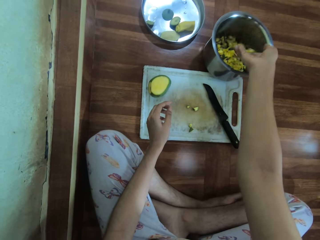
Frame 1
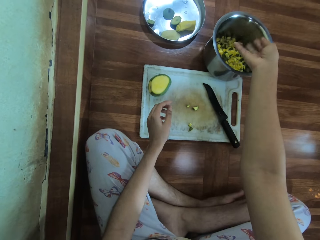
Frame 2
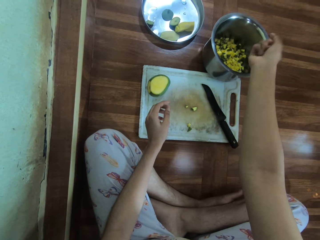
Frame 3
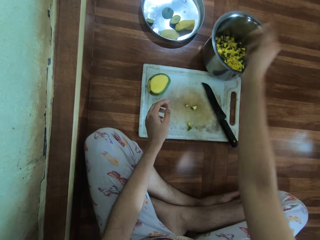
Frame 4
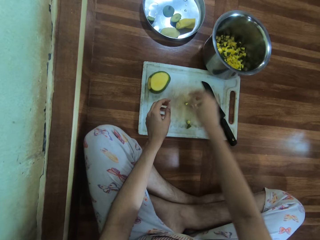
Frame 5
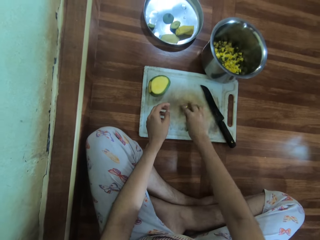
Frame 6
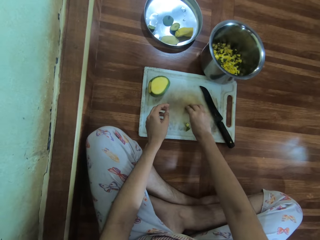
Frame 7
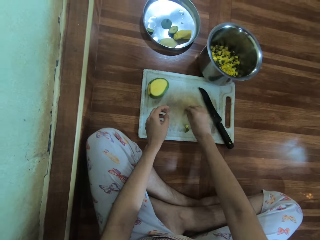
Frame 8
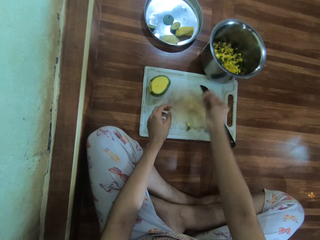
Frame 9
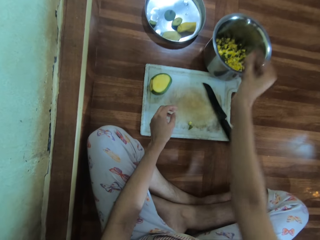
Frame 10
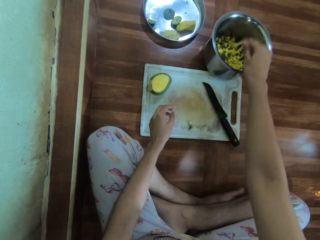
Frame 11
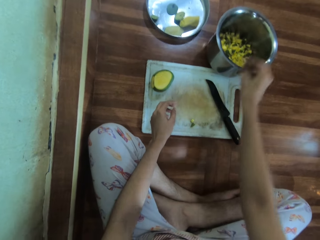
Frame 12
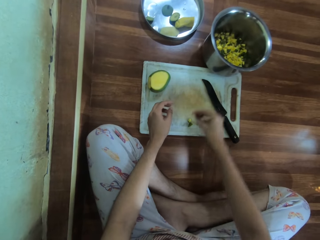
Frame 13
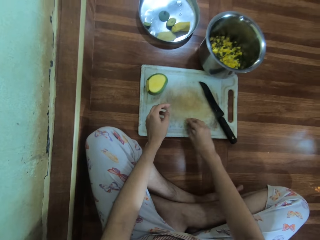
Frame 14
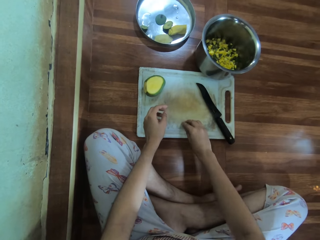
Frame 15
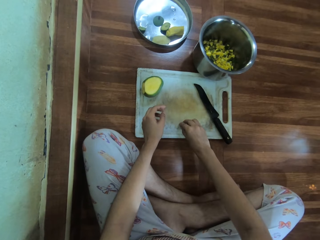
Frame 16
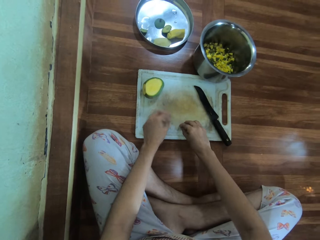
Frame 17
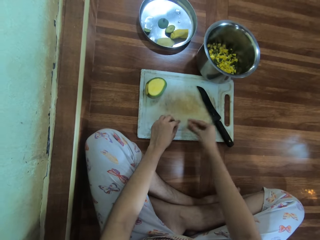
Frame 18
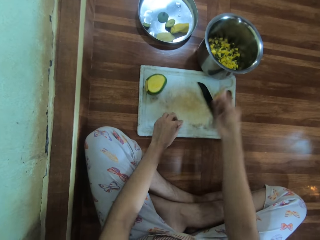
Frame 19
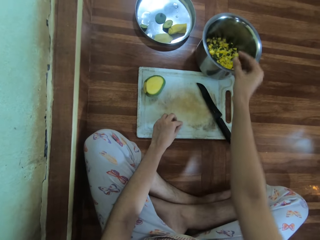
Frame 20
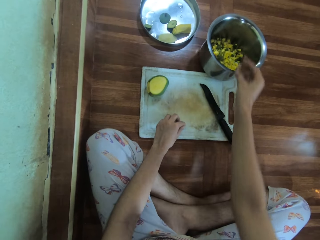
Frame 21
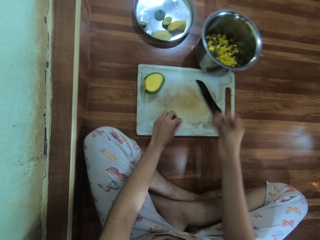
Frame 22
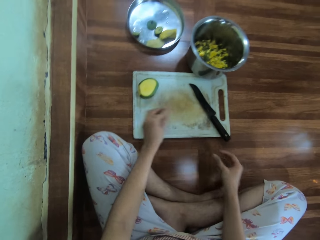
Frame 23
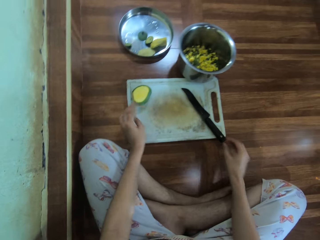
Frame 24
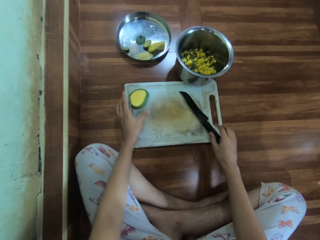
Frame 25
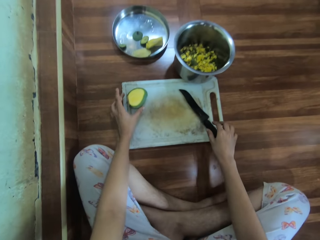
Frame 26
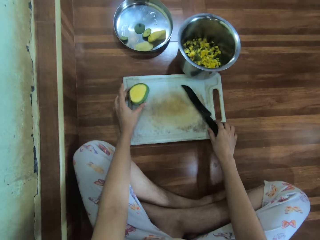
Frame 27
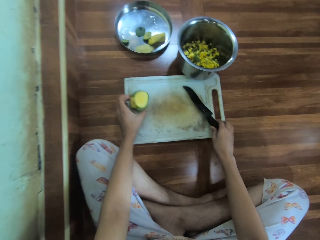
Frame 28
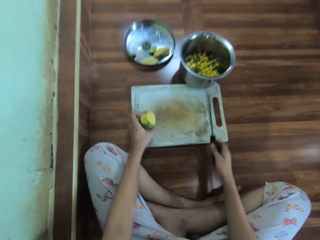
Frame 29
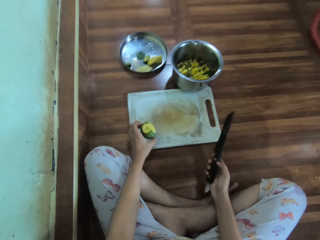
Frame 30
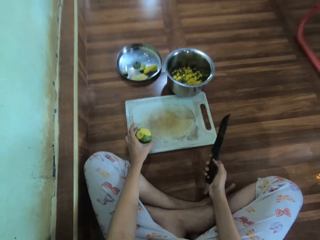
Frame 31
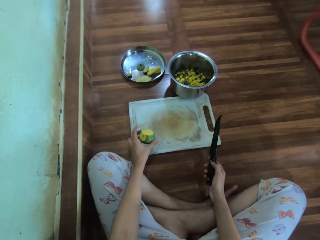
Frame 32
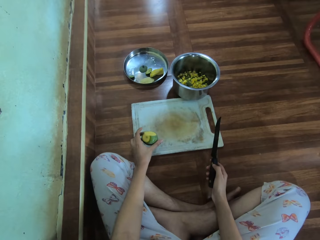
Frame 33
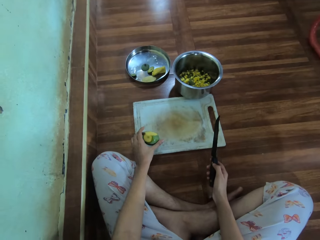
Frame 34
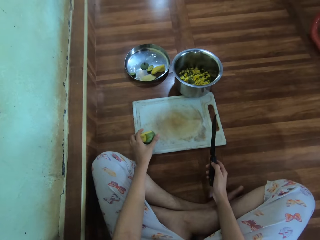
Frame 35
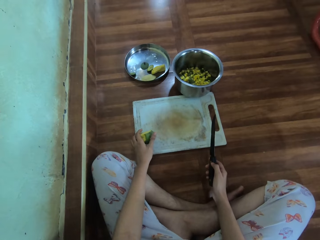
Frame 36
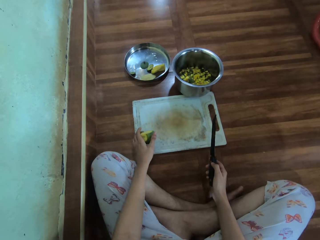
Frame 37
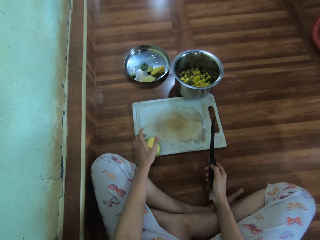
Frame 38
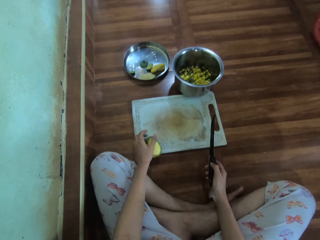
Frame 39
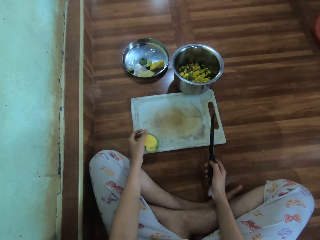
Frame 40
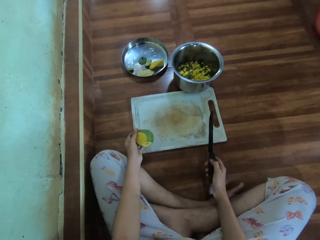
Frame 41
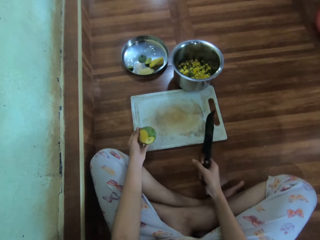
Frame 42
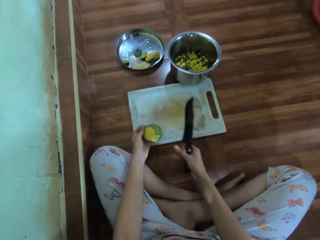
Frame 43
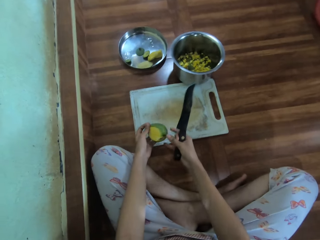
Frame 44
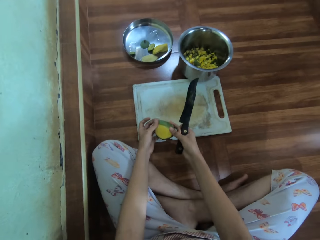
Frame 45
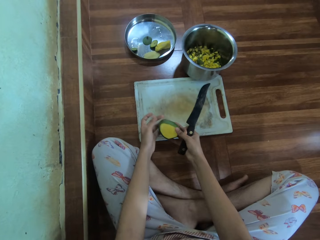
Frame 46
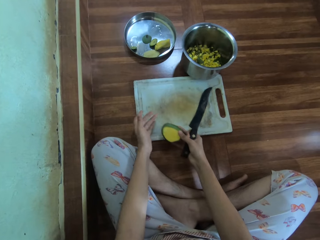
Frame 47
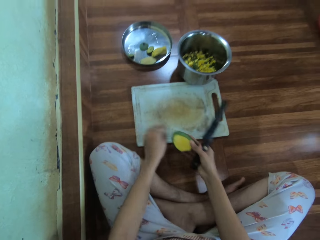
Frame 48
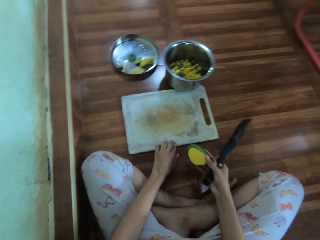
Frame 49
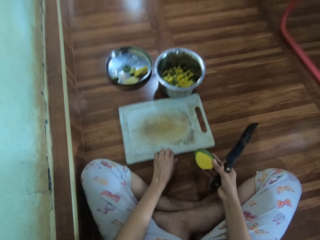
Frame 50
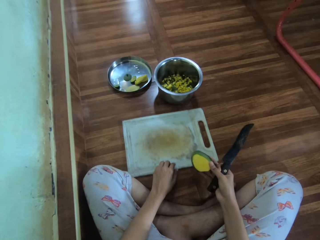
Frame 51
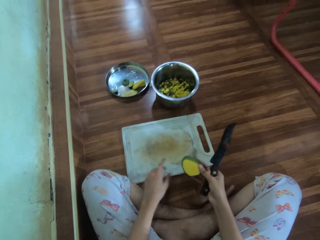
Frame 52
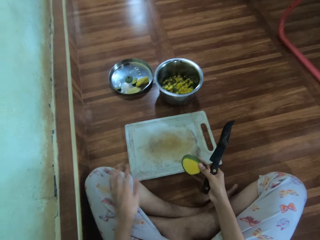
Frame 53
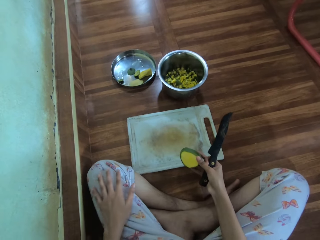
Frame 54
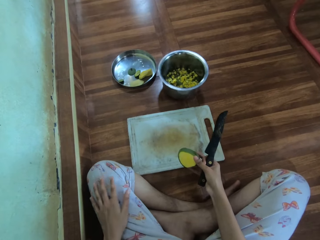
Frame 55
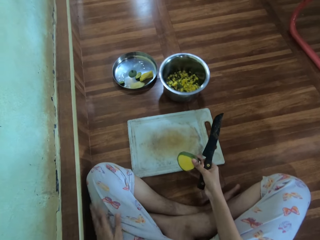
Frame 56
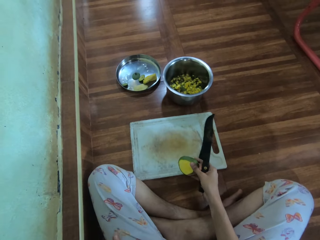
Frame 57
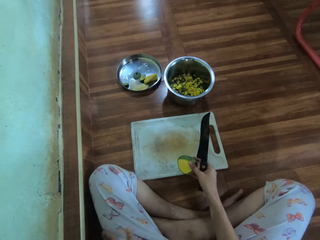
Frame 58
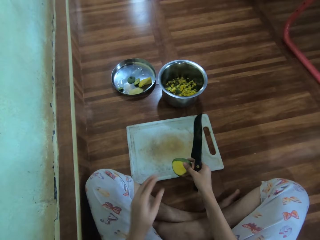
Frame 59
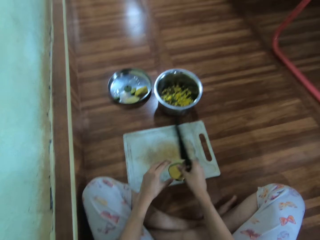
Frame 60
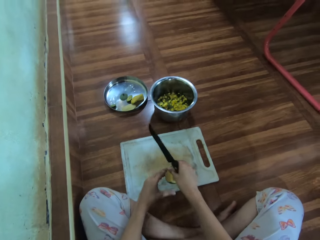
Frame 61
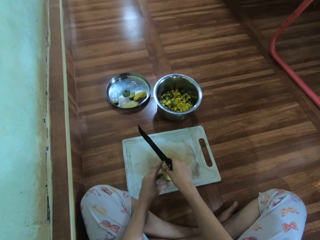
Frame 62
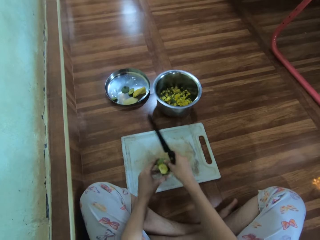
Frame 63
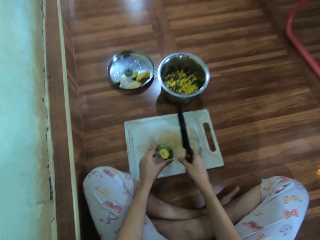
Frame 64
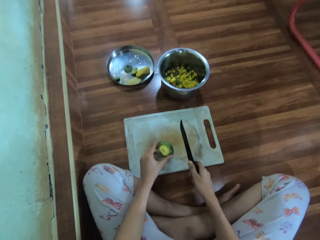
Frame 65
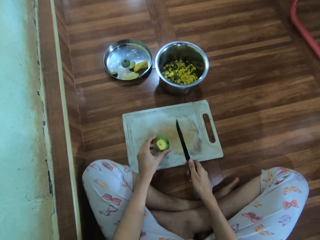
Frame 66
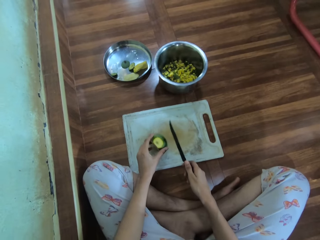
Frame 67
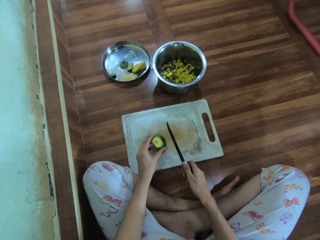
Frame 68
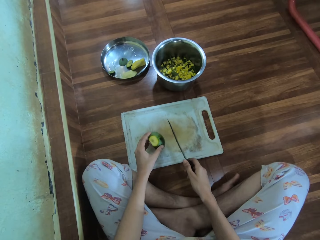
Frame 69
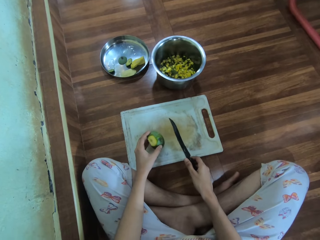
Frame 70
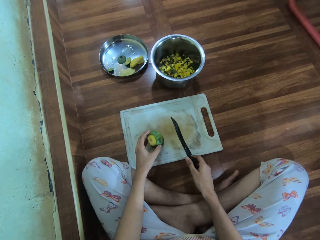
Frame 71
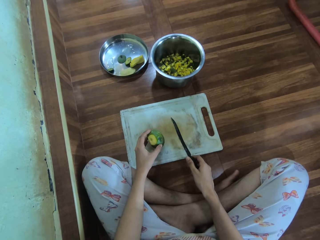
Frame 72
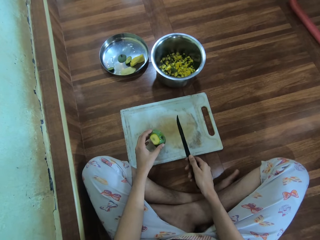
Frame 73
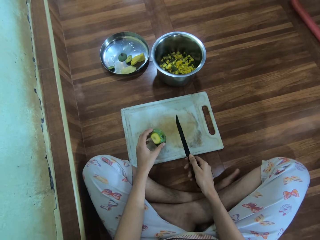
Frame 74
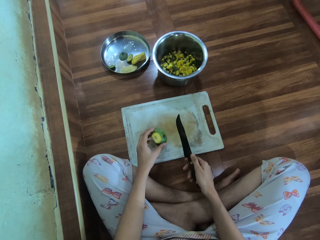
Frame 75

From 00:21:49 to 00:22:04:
The camera wearer places the diced mango in the pot. She places the diced mango in the pot again. She picks the diced mango. She picks the diced mango again. She places the diced mango in the pot. She picks the knife. She holds the mango with both hands. She pulls the chopping board. She wipes her left hand. She places the mango on the chopping board.

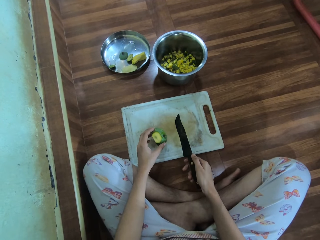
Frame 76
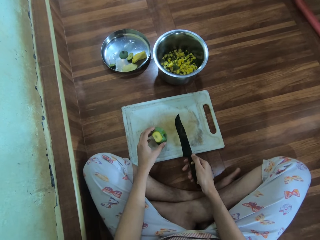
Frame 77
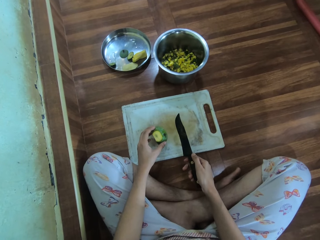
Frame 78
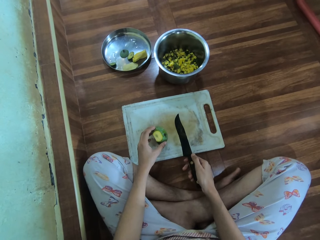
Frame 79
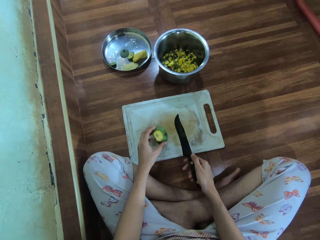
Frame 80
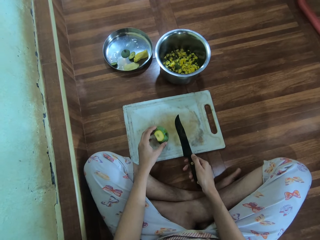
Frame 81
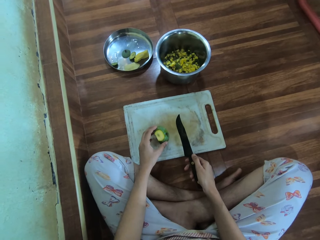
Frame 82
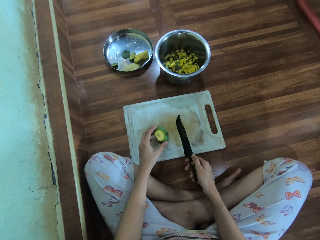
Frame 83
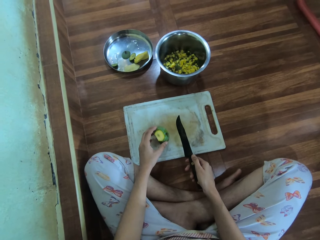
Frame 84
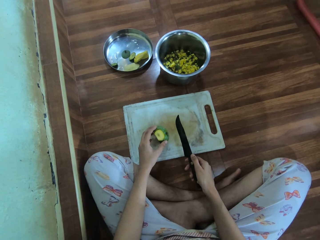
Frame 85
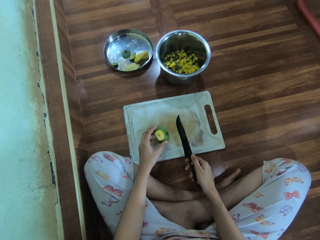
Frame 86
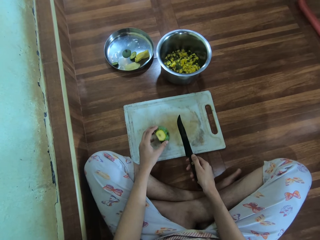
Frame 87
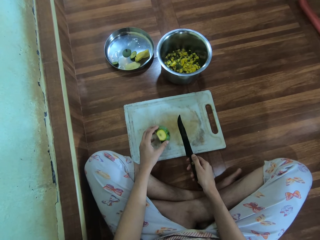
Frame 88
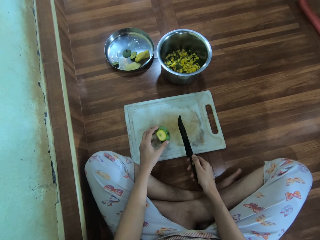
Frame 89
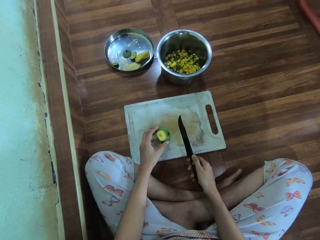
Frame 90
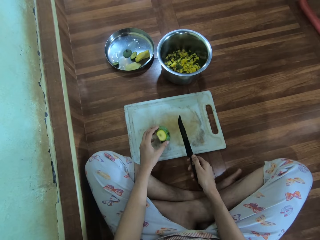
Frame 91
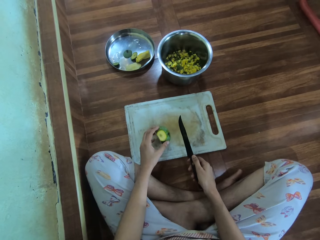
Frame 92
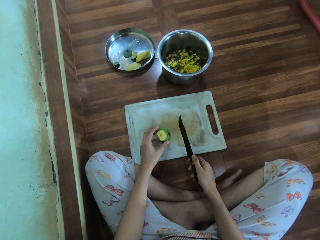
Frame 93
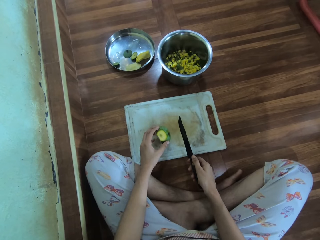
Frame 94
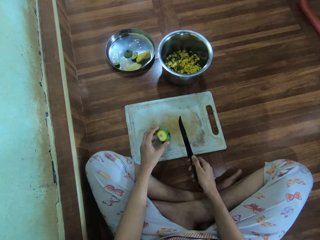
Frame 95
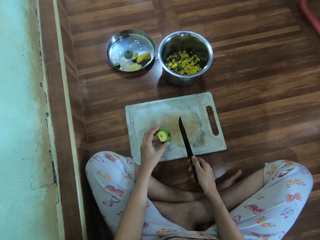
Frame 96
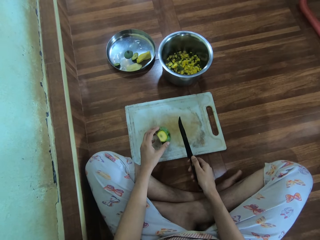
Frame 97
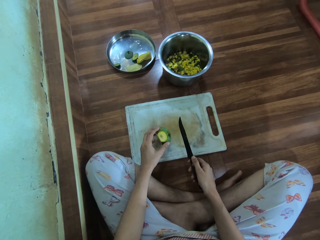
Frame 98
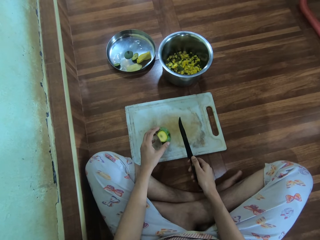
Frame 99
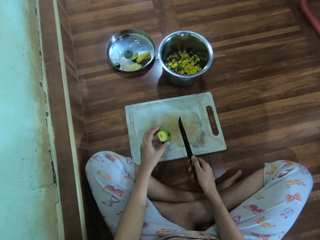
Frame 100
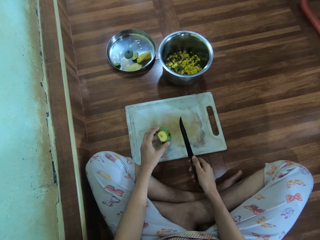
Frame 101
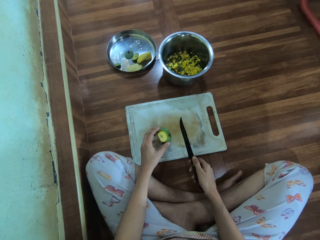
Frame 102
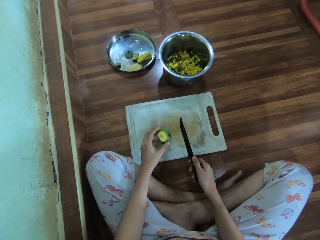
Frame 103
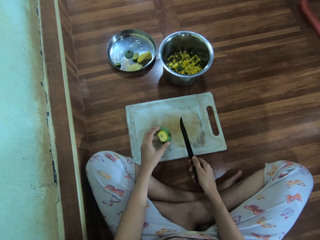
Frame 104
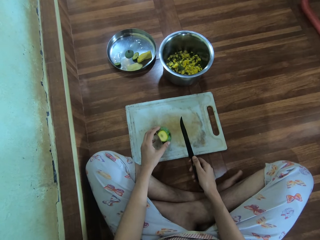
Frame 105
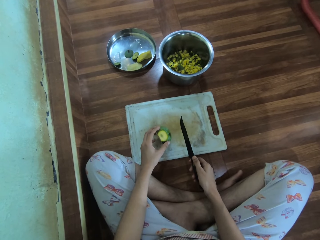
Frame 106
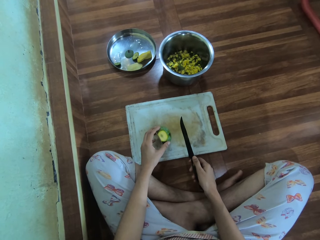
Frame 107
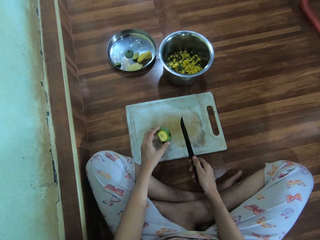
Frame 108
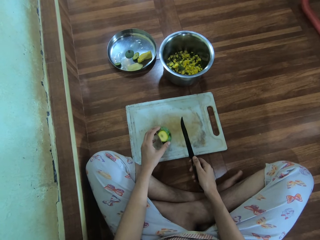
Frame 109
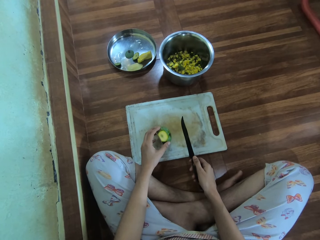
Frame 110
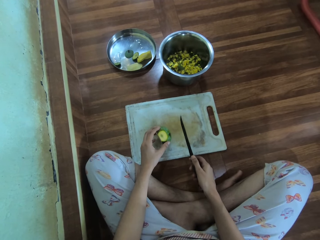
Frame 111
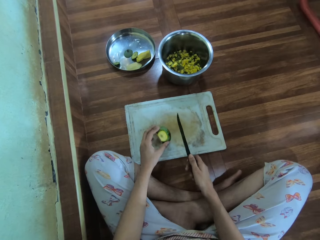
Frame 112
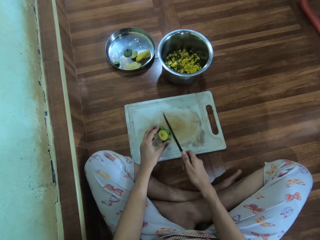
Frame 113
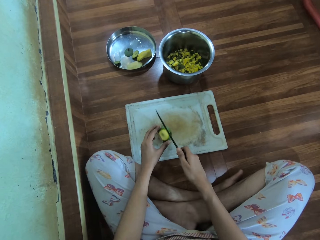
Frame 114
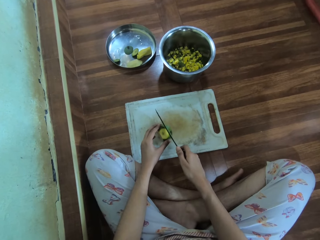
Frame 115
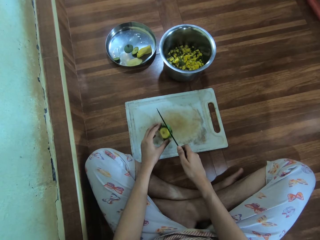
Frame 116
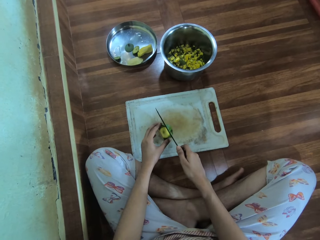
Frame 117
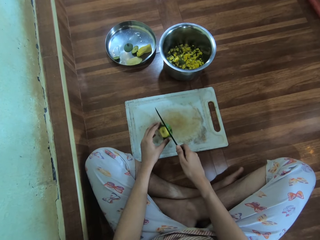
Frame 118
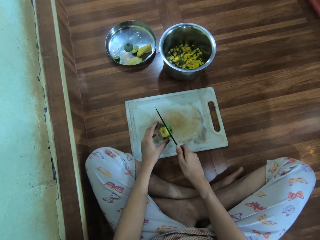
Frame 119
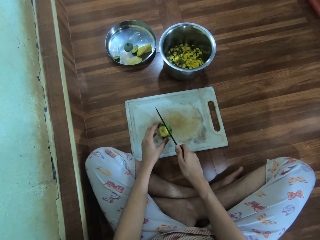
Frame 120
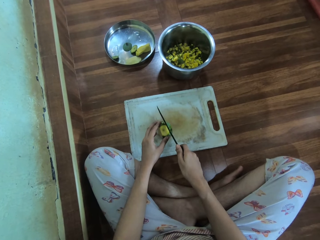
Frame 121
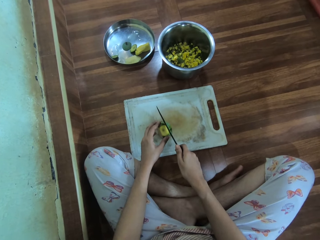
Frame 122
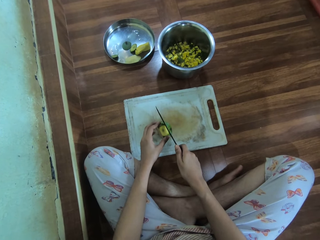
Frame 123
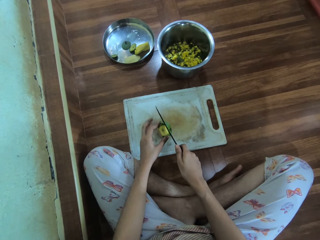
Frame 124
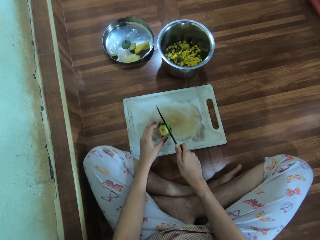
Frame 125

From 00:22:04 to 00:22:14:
The camera wearer looks at the mango. They cut the mango.
